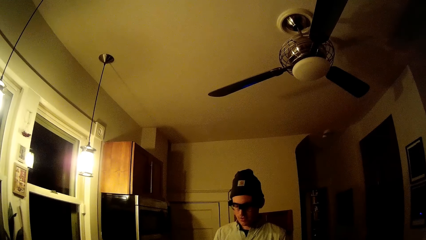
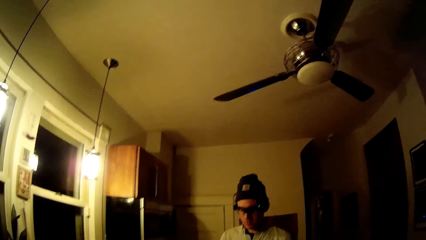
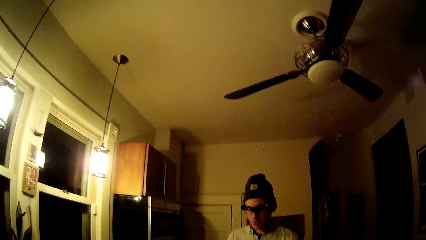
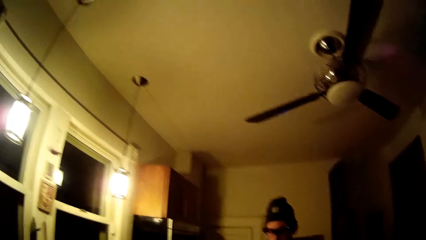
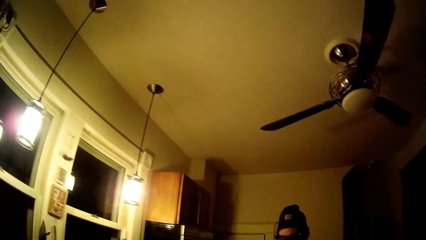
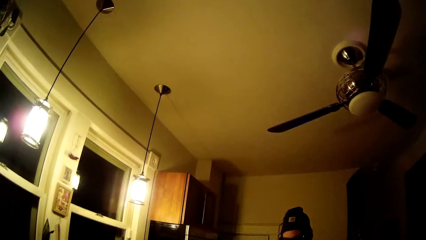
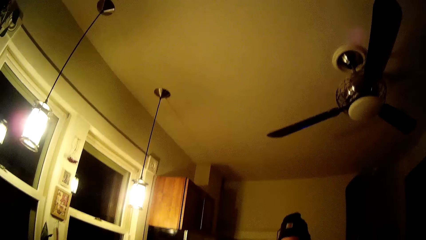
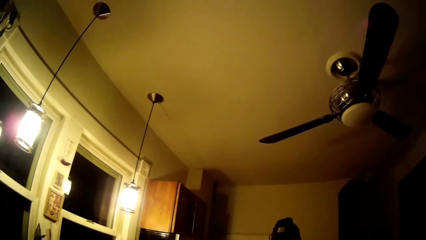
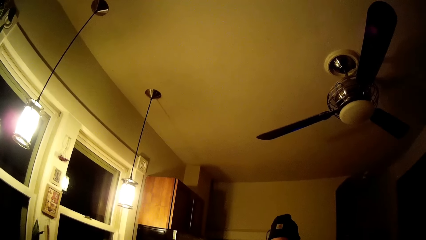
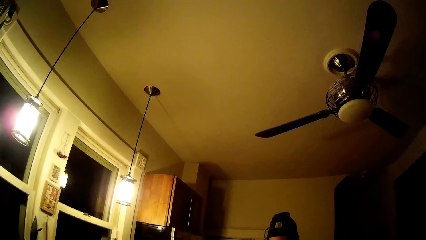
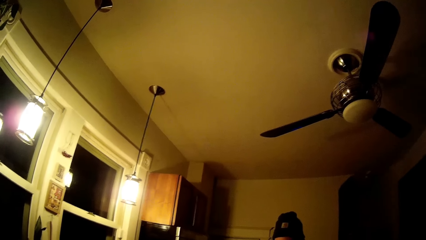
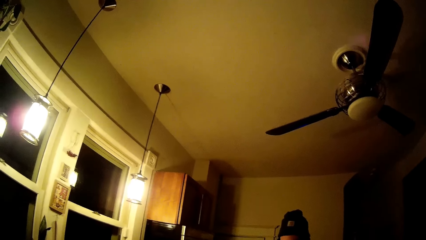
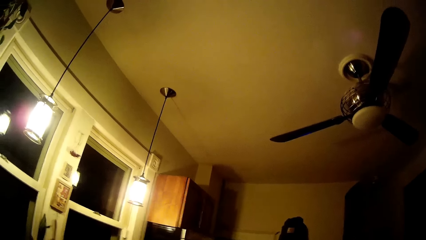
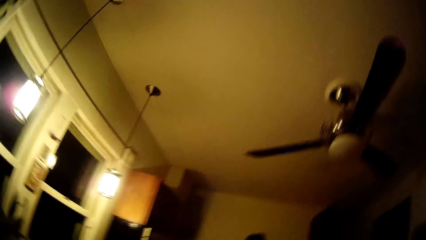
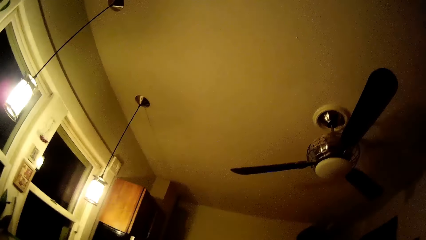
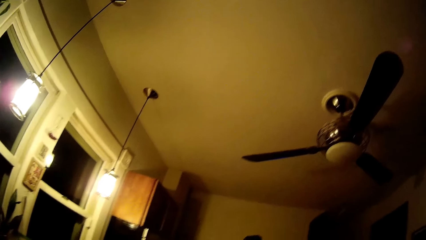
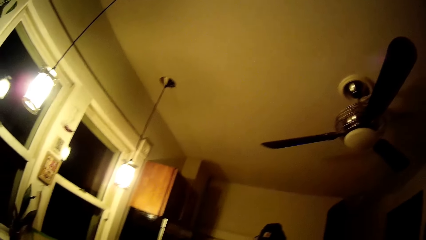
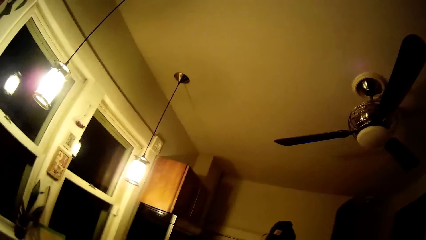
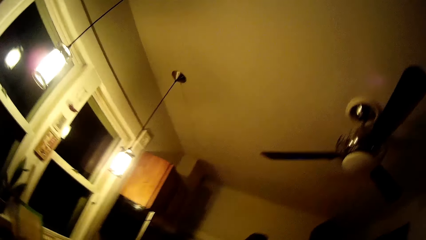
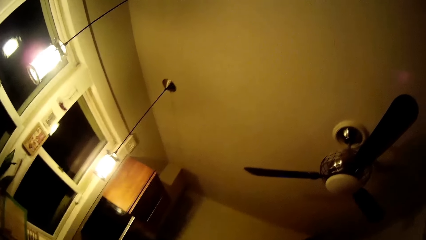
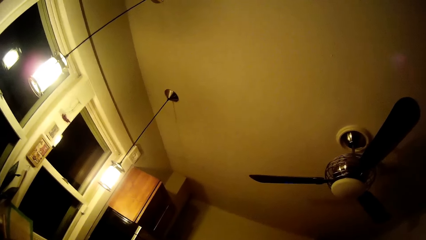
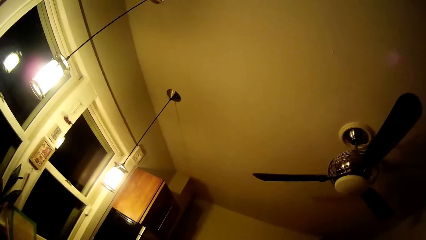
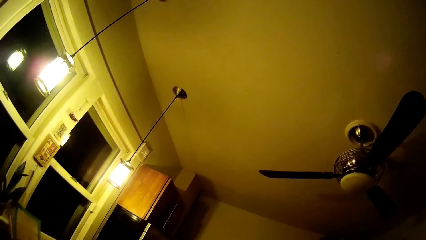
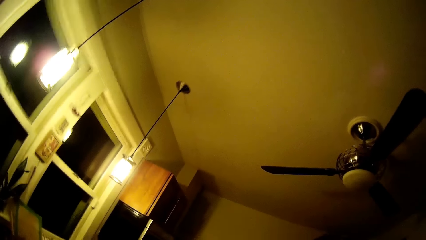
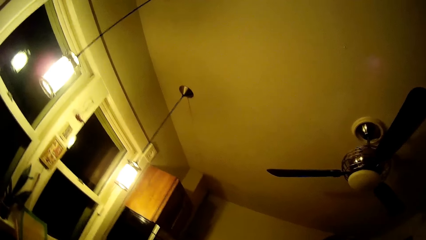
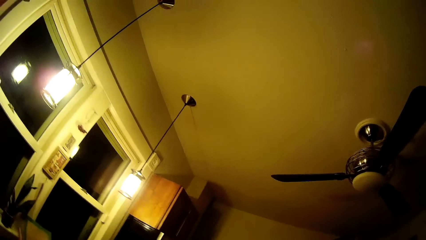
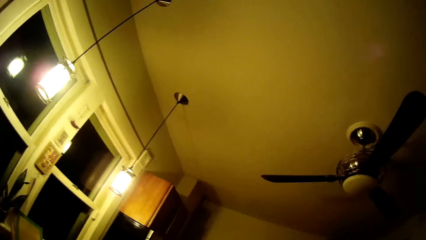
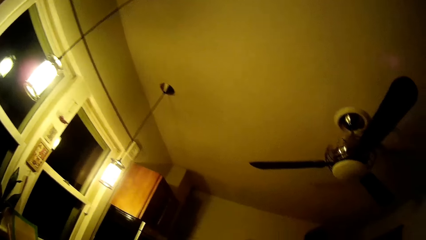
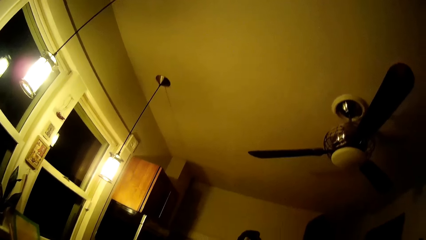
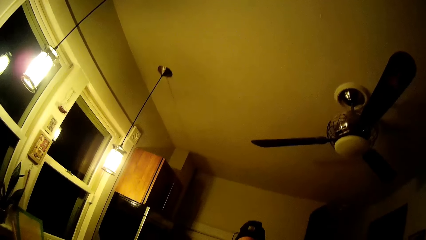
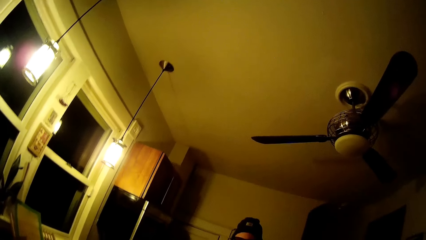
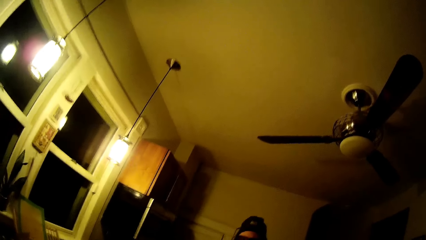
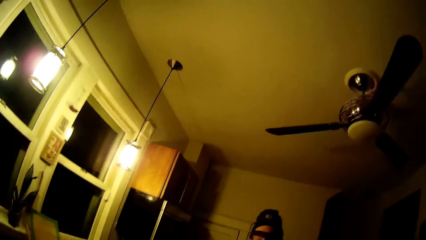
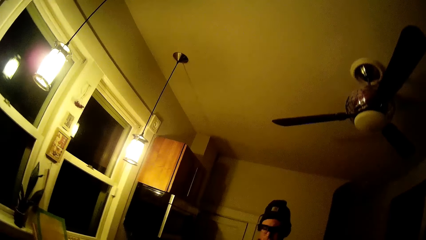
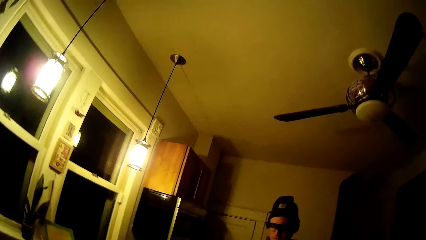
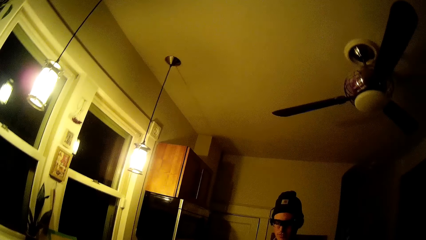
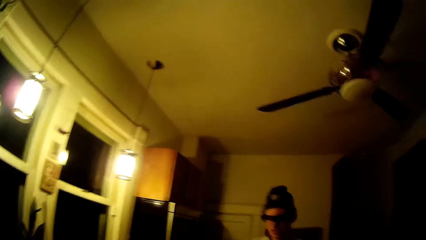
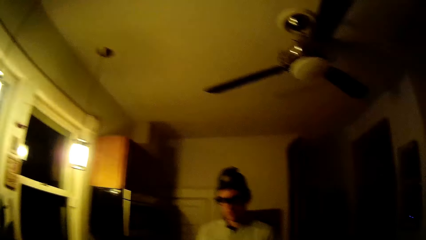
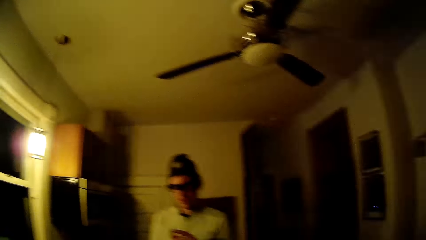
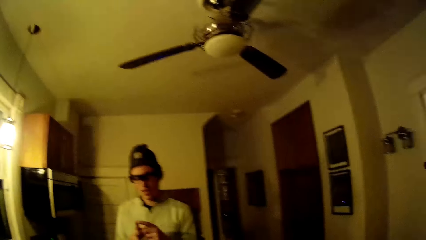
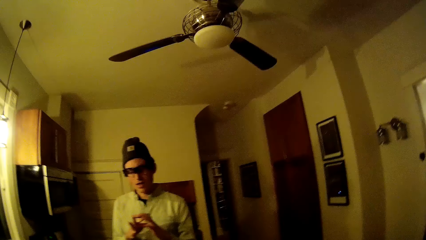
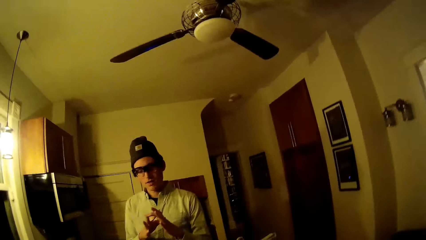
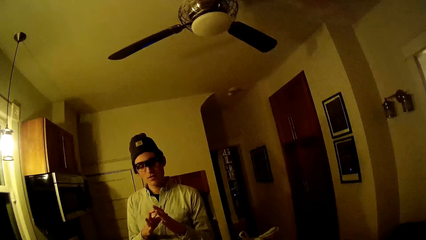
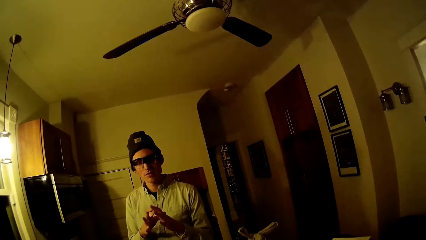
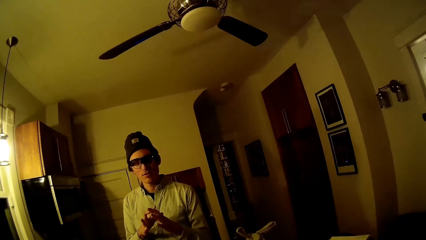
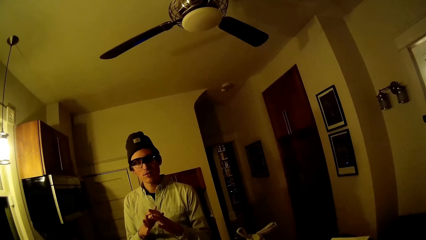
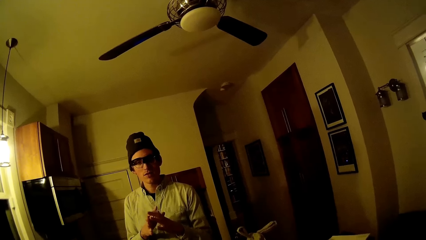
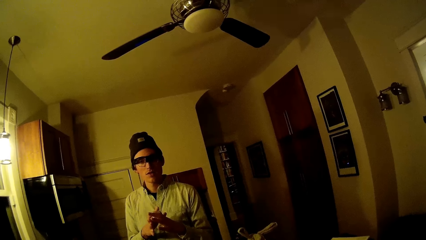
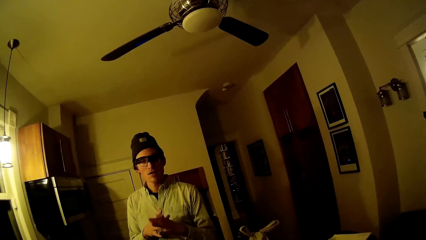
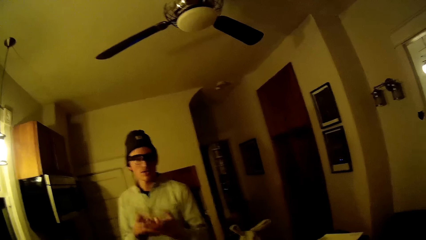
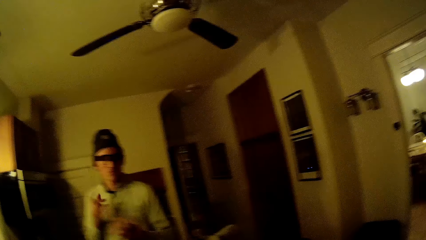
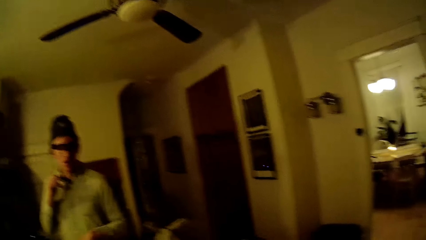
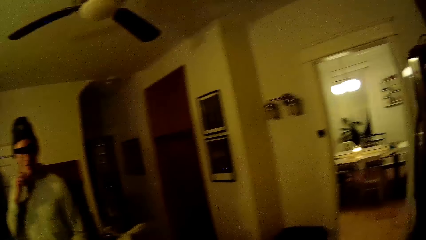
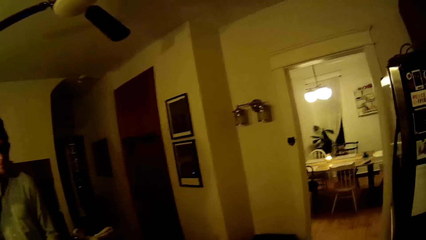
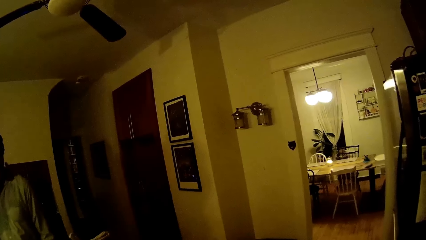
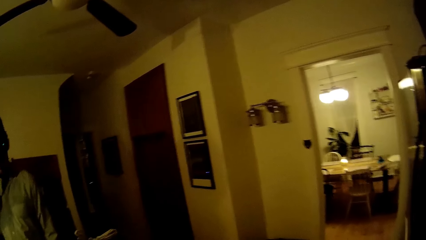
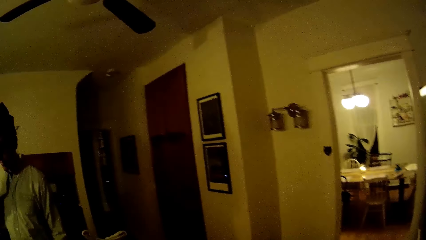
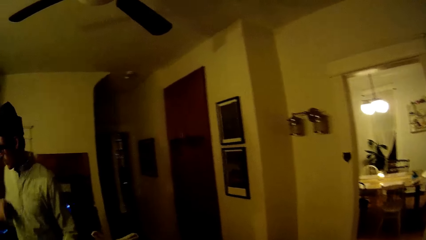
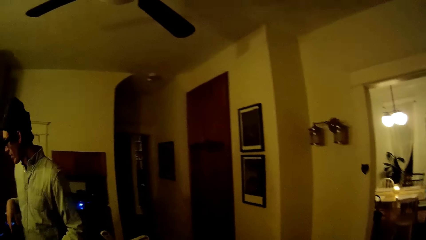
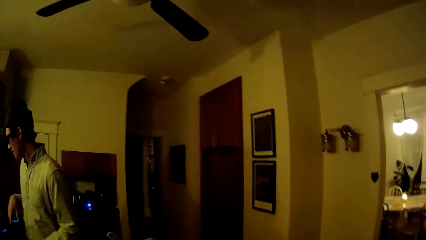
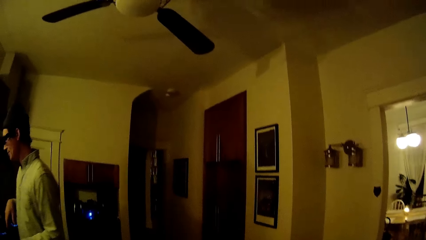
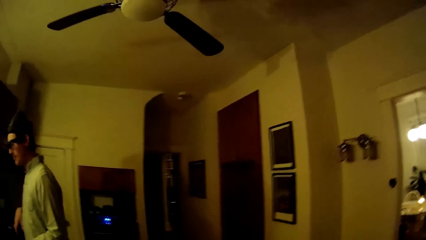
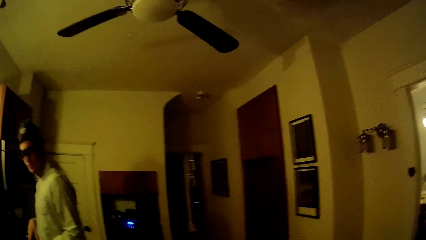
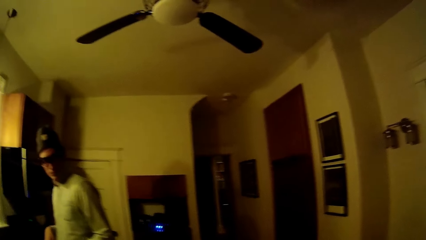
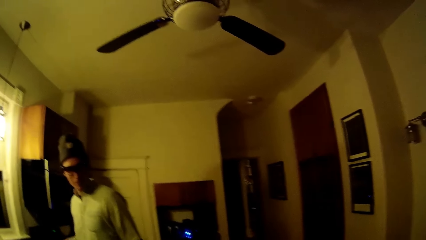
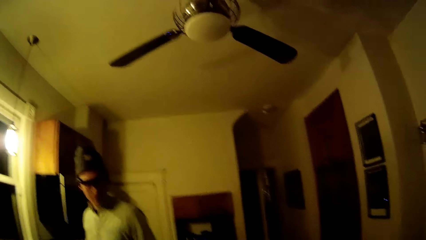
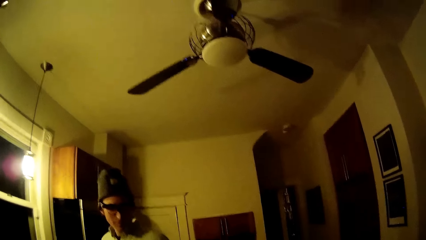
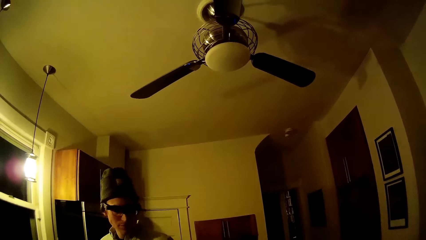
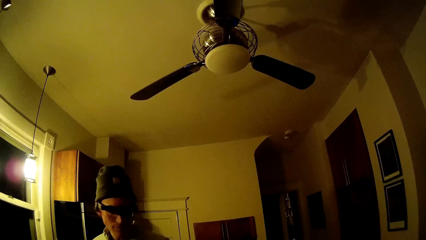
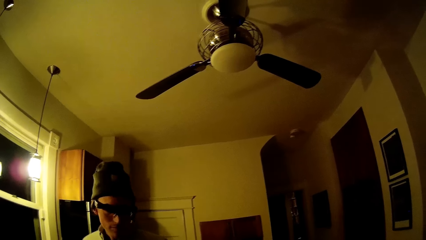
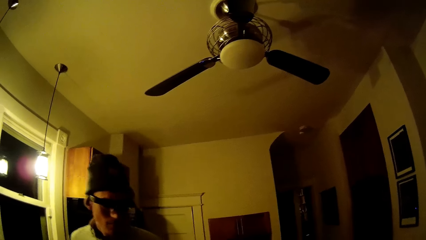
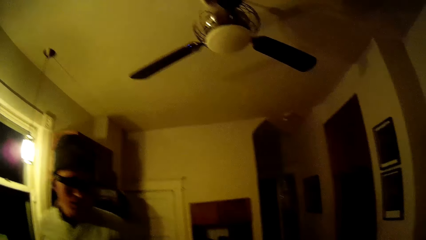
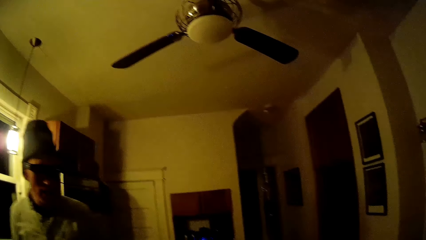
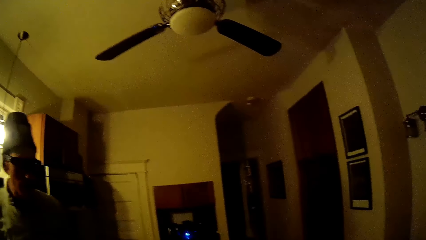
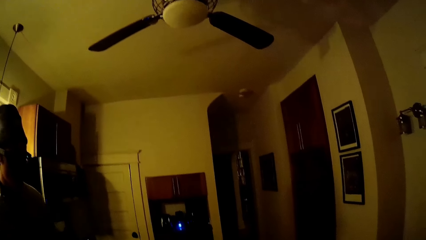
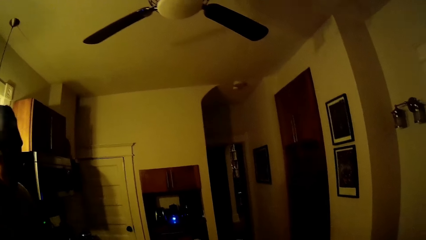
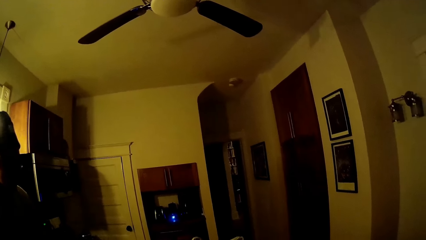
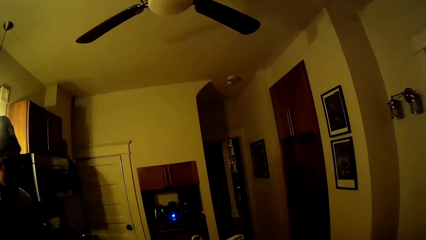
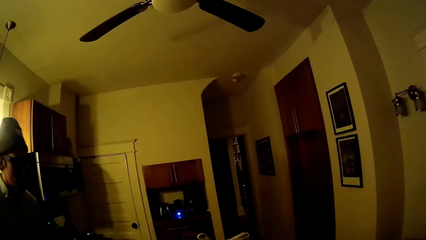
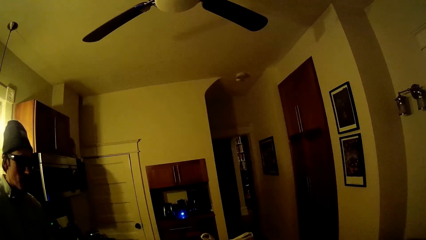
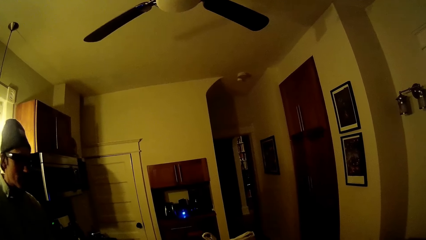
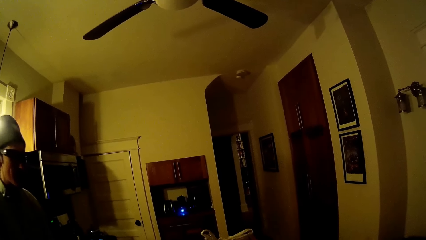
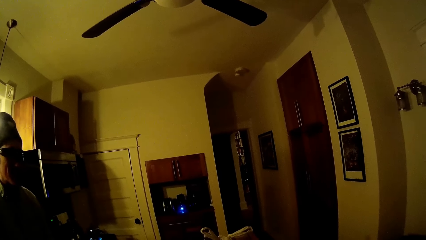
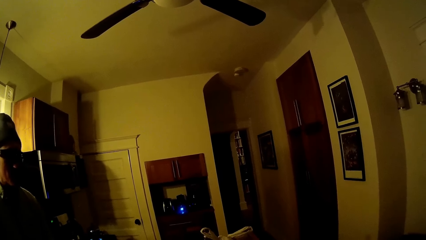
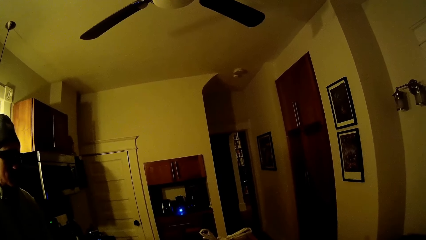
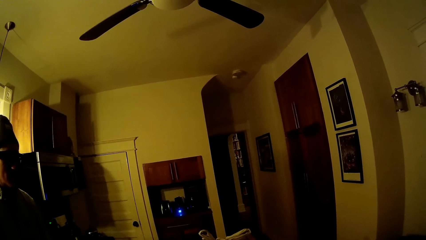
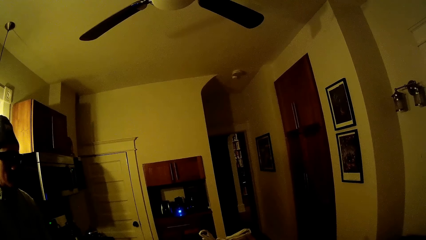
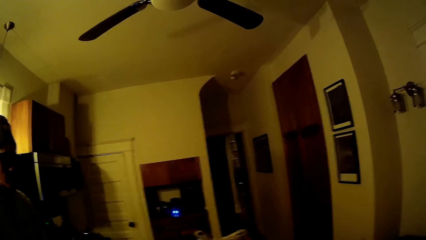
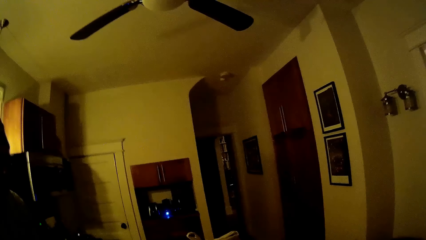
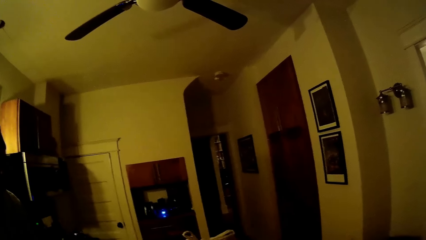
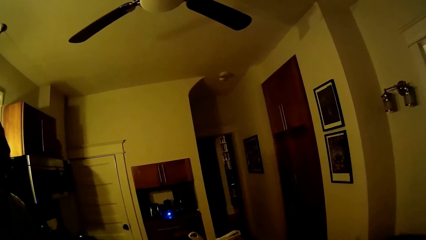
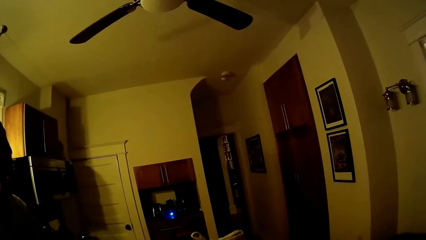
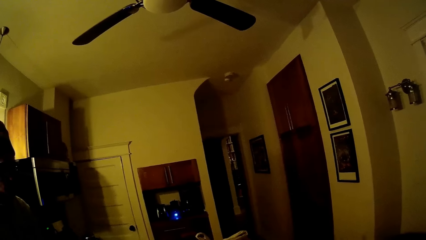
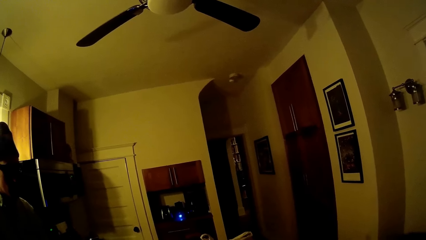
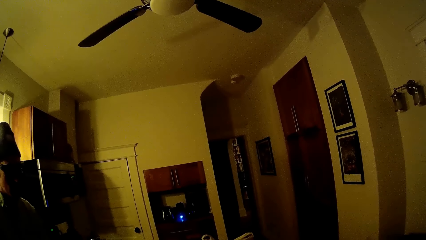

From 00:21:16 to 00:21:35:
The man moves the hands, touches his jaw with his left hand, steps forward, and looks around.
